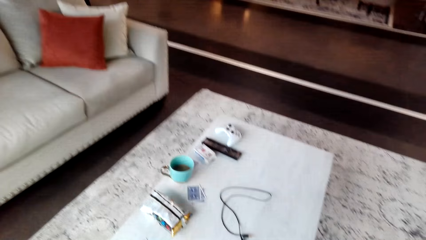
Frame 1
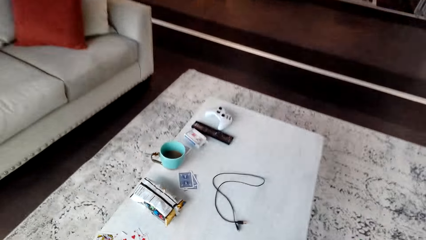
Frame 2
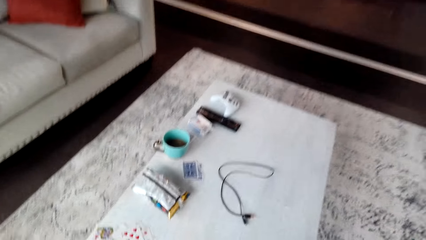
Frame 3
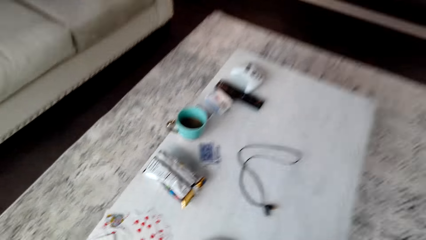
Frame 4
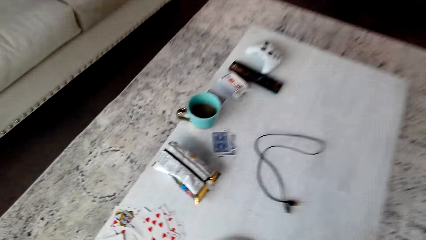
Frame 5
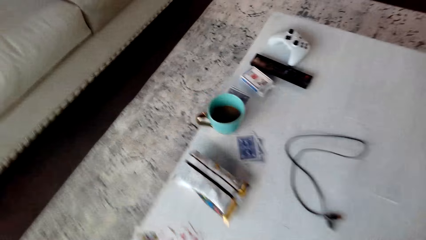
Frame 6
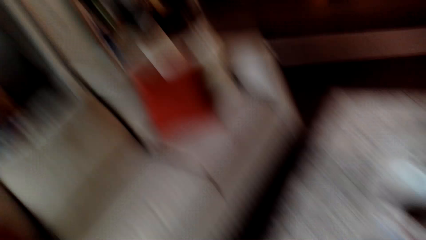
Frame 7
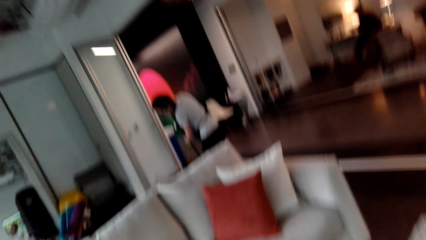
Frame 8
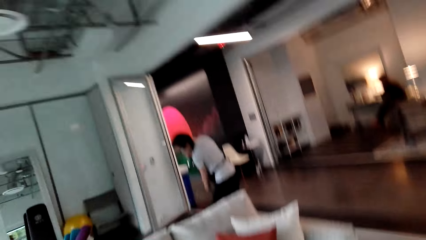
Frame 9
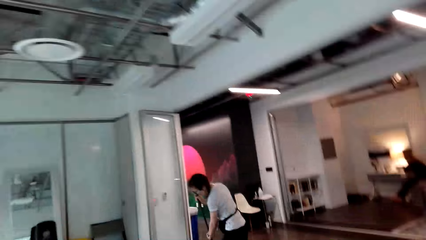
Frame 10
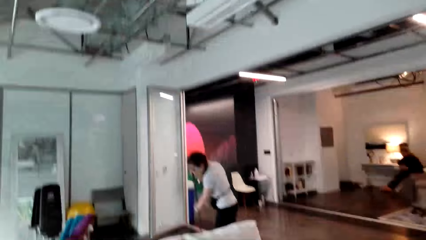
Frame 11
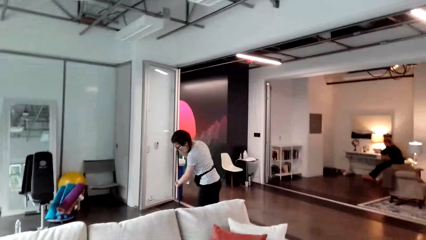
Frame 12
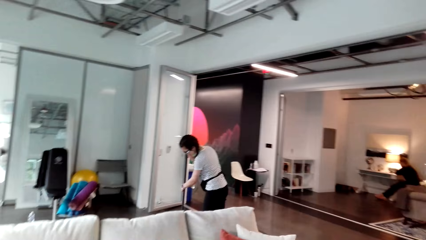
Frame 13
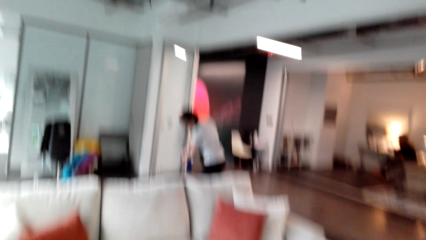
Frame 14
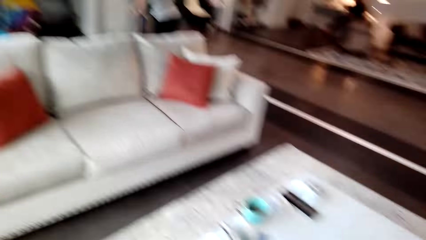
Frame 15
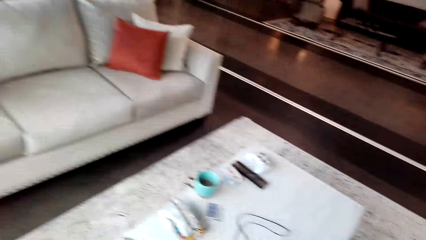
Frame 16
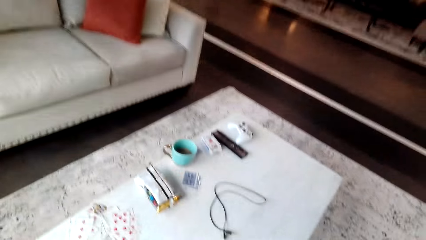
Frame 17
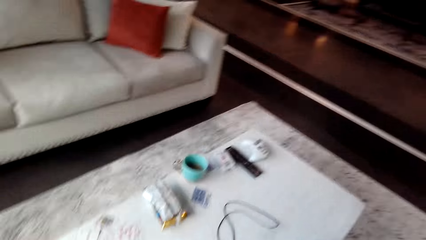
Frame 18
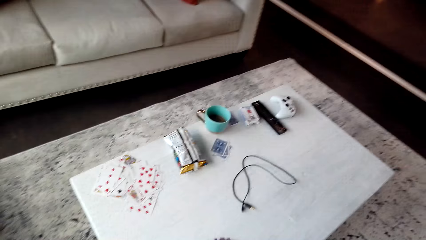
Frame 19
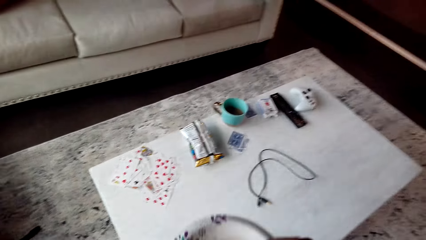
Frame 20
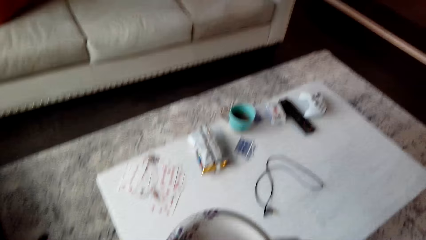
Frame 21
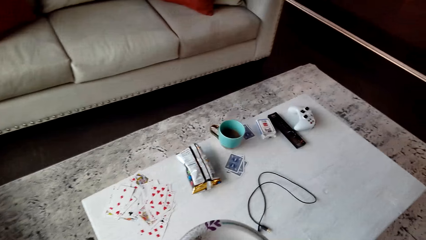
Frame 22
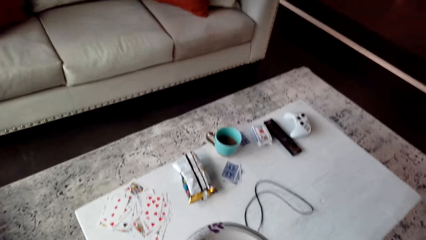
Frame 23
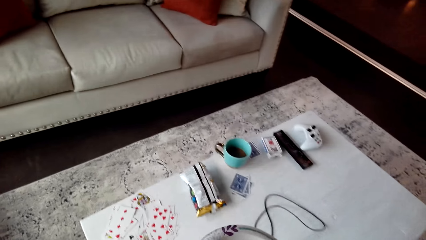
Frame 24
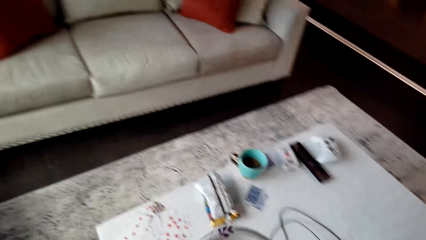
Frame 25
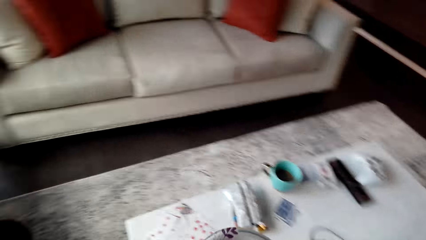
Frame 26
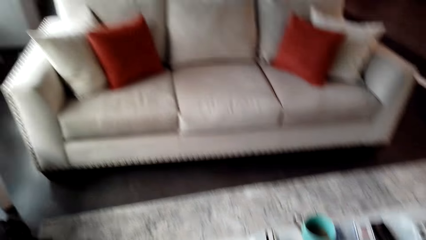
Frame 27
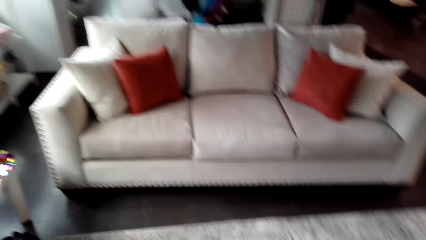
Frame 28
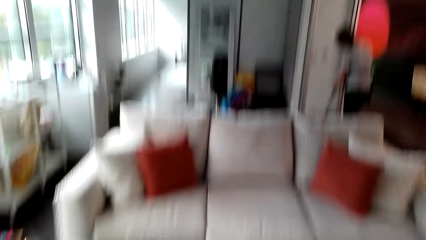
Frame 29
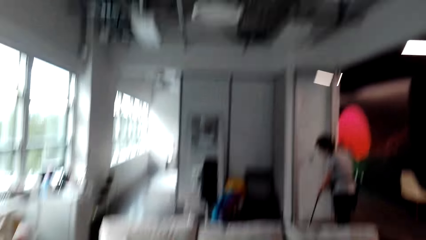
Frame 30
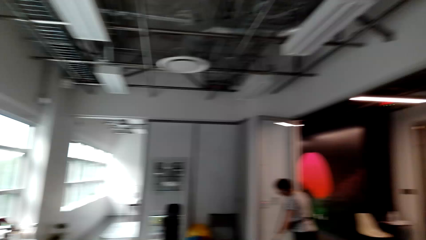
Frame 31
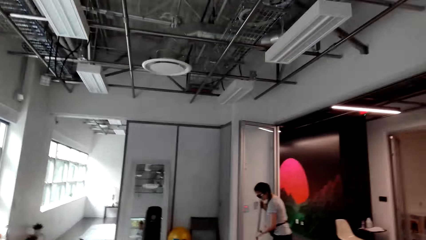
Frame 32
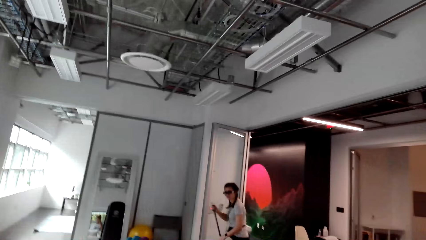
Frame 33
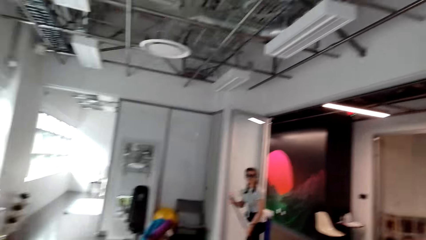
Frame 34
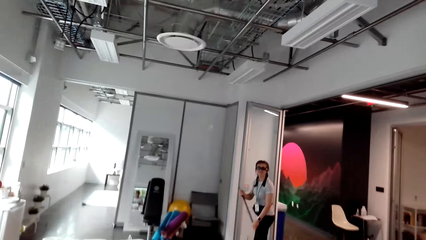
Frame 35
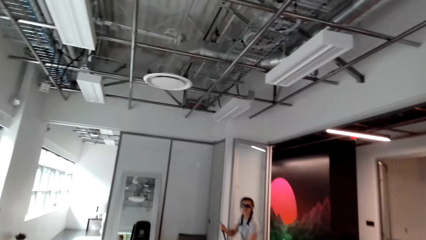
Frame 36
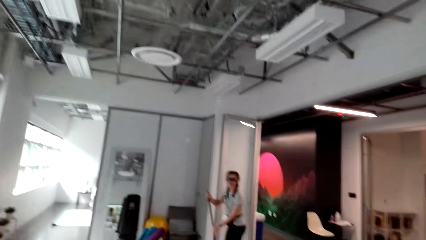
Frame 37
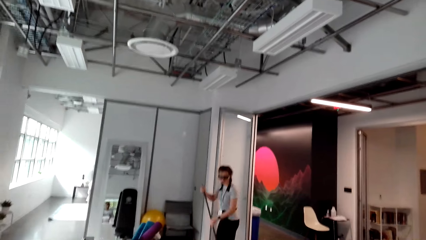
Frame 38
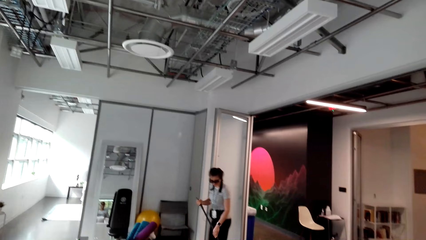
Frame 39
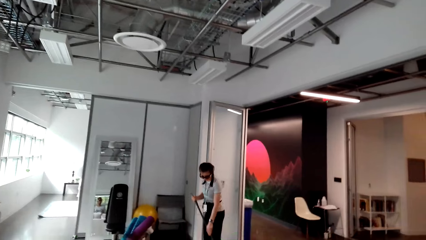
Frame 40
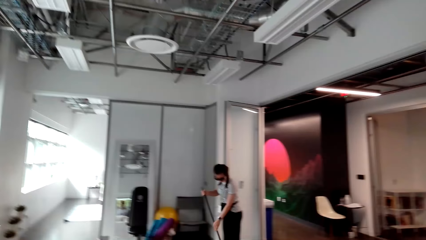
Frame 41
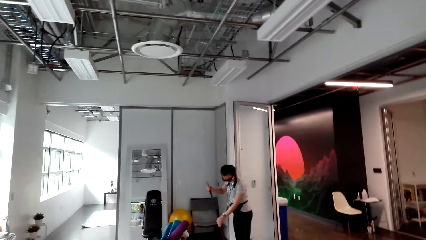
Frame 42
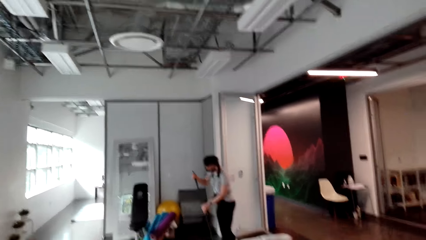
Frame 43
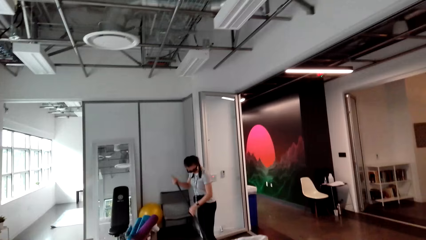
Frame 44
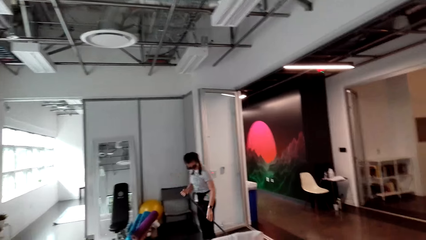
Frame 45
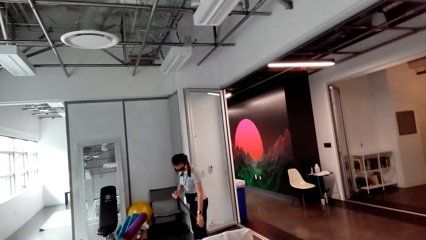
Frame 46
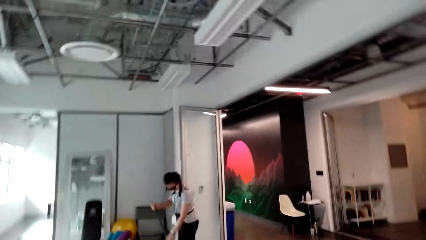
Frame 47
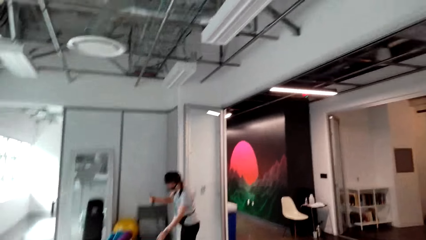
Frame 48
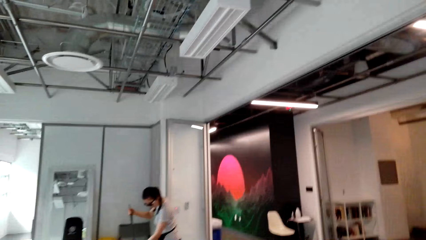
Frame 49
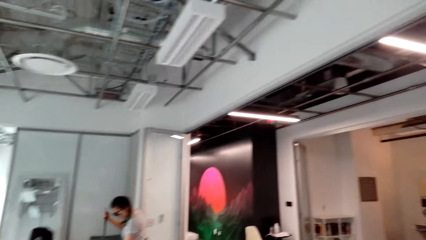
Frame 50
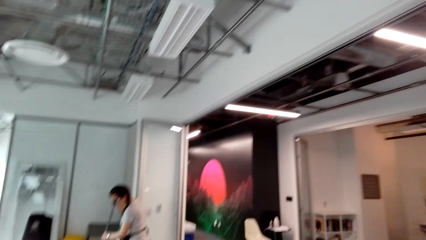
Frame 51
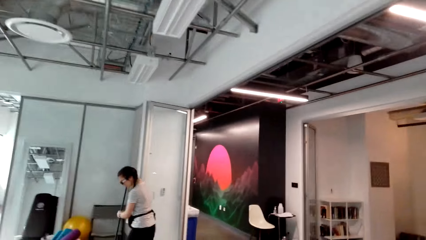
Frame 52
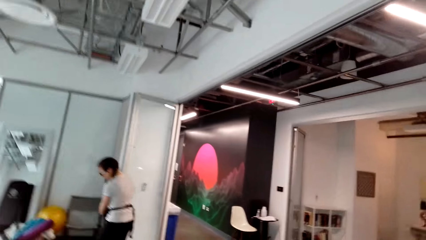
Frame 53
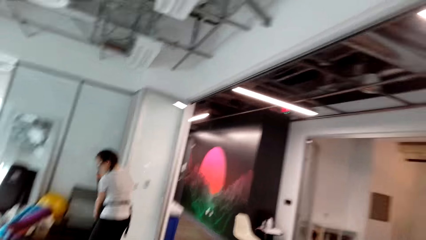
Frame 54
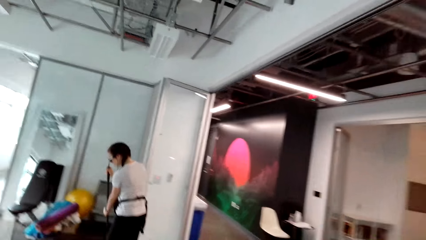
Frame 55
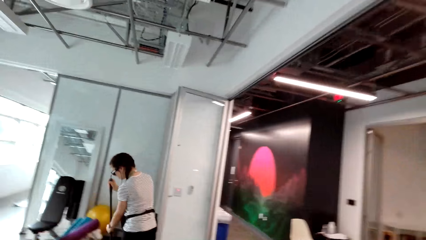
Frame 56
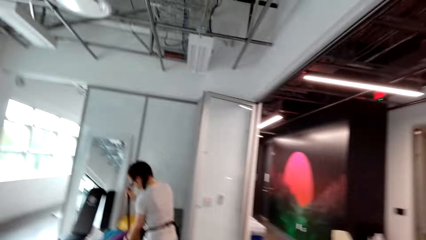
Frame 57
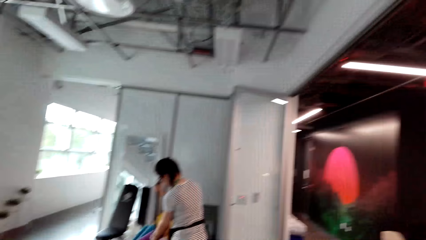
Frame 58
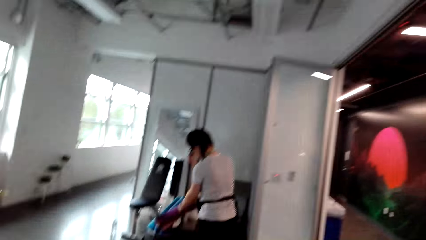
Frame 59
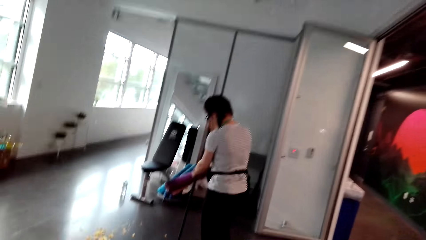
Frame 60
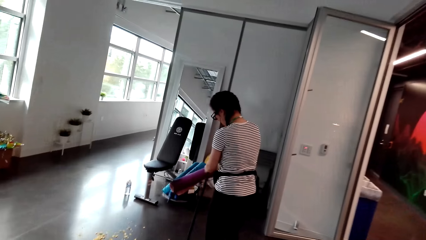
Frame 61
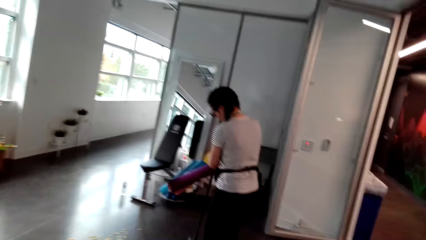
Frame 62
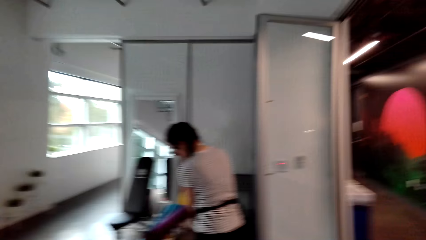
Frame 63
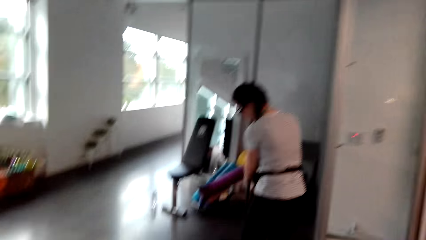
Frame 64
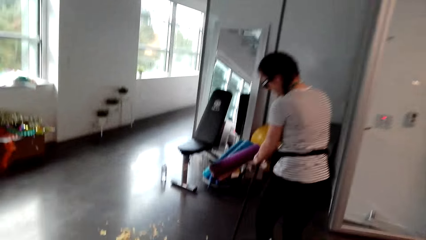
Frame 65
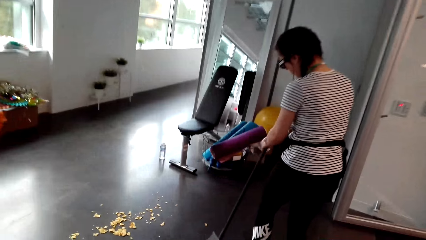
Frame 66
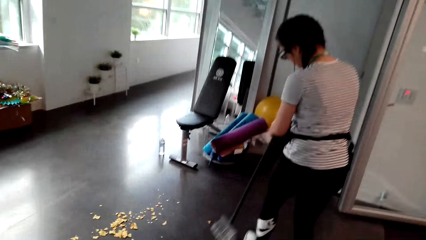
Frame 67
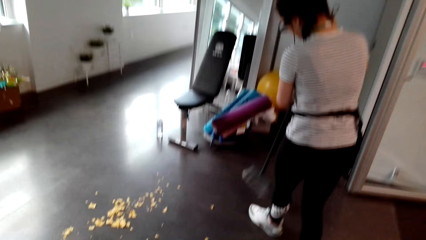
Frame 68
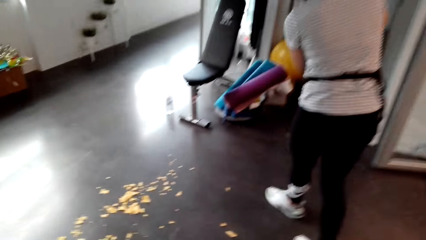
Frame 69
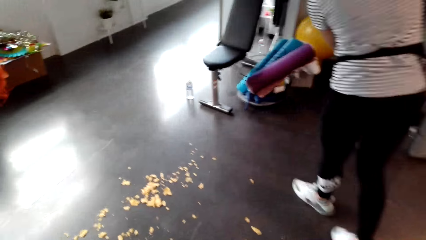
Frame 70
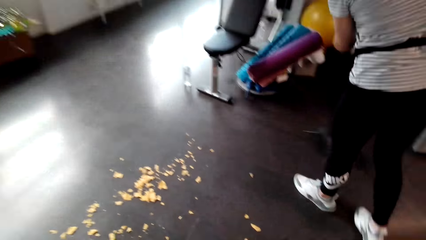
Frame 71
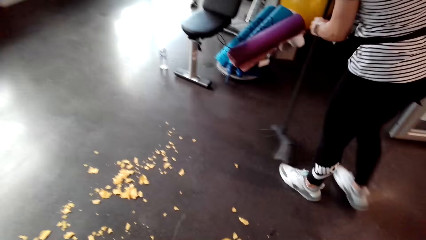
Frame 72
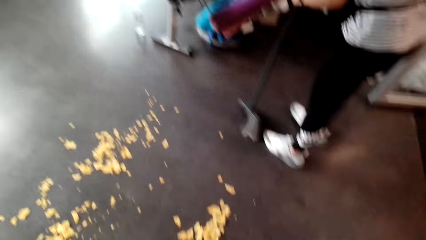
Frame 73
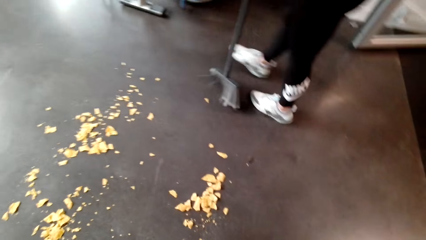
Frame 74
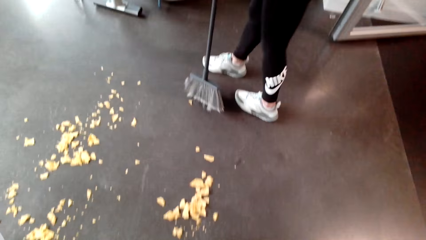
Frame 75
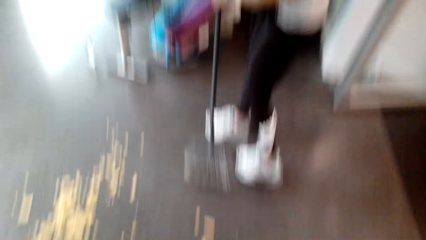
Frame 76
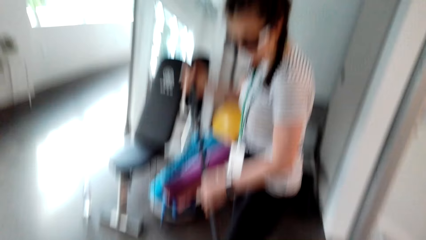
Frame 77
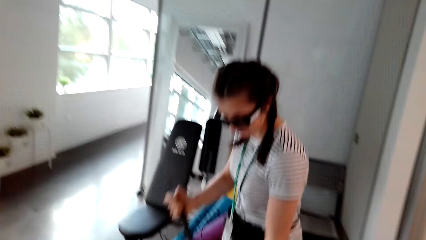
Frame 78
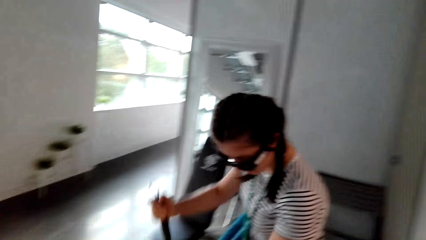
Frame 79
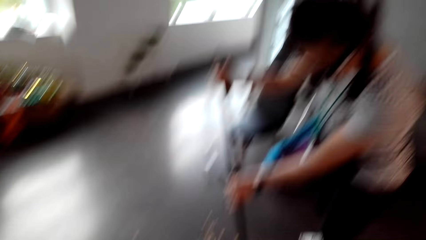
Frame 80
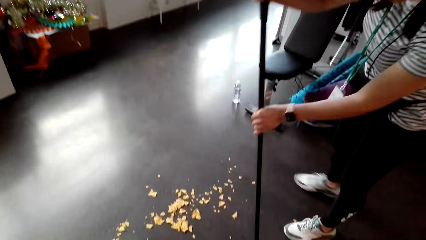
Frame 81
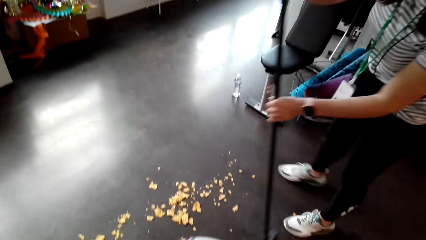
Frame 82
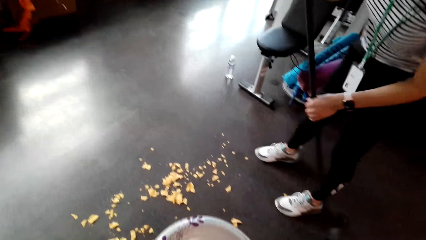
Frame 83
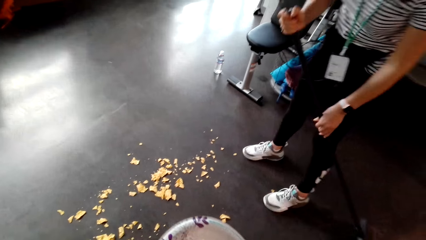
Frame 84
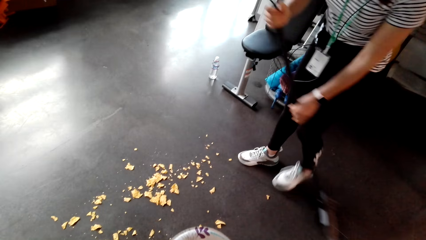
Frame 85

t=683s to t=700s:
The camera wearer moves a plate. A person interacts with the camera wearer. The camera wearer interacts with the person. They walk across the house. They look around the house.
